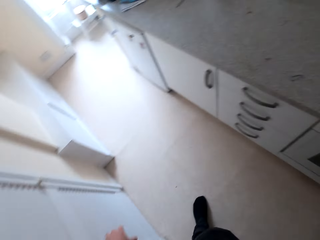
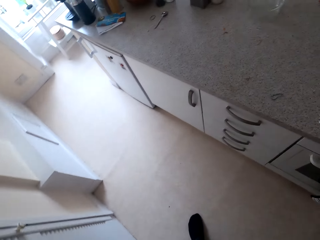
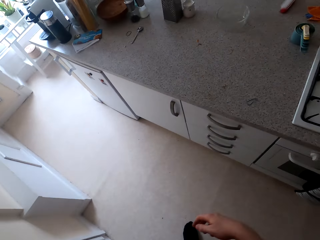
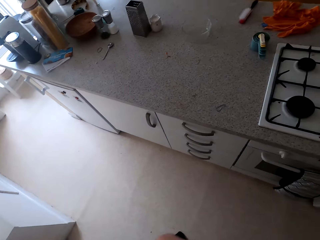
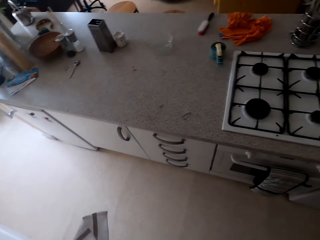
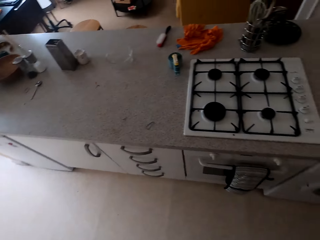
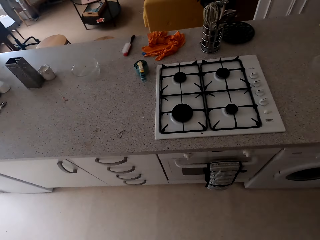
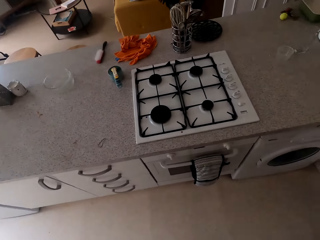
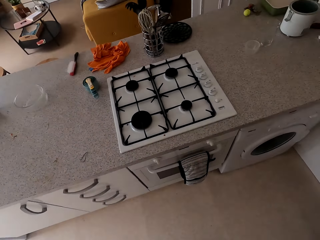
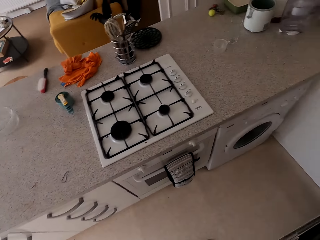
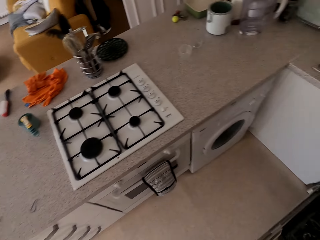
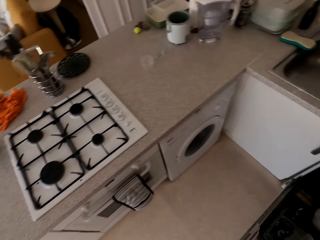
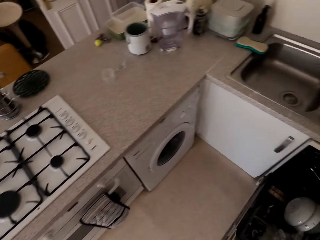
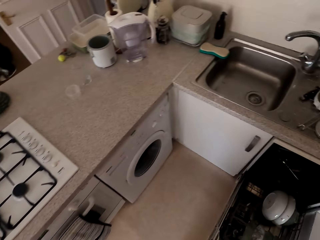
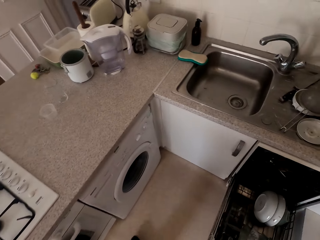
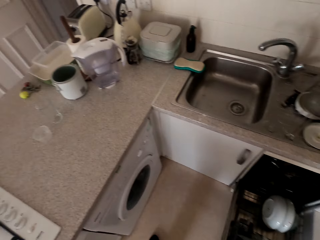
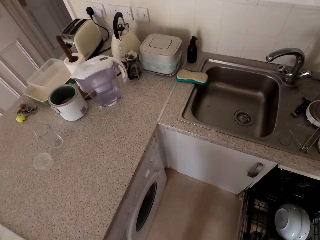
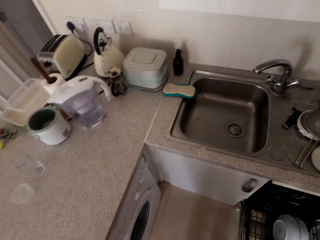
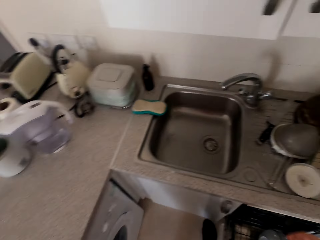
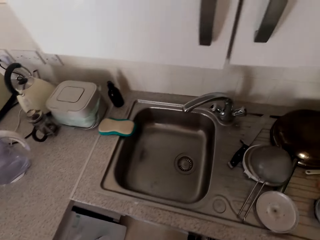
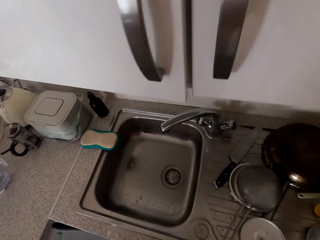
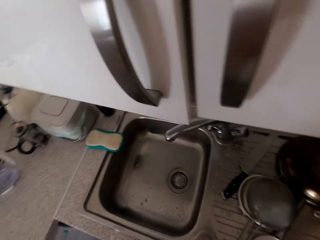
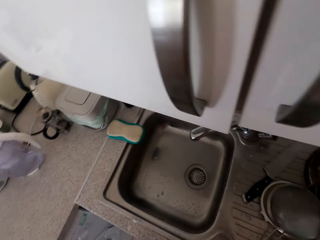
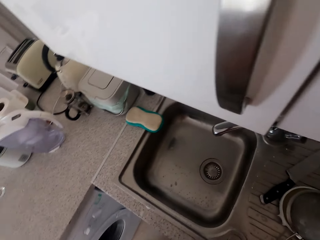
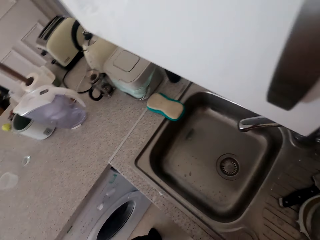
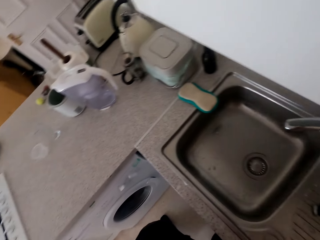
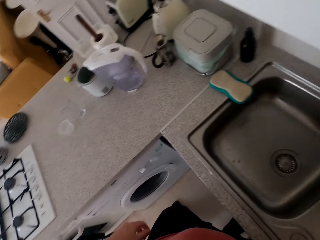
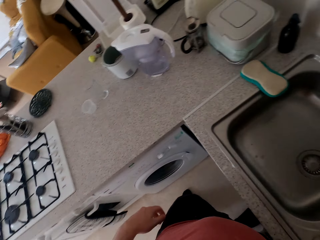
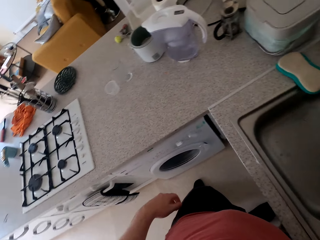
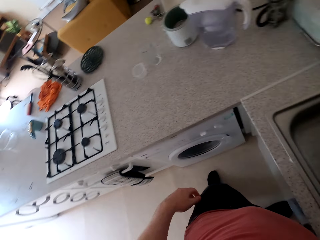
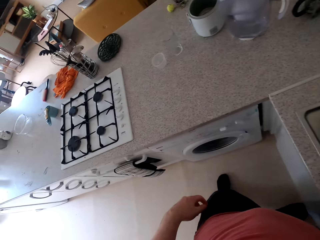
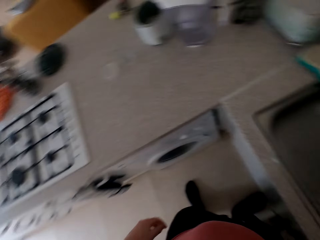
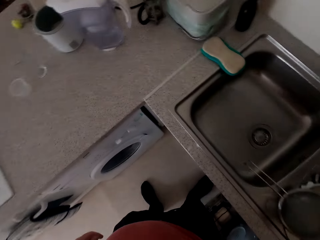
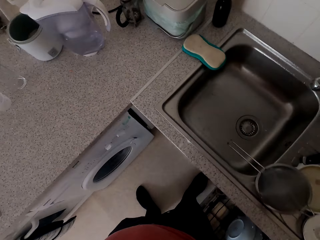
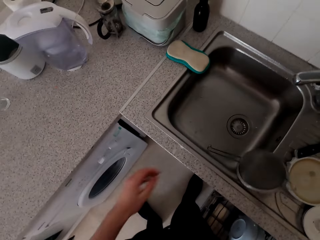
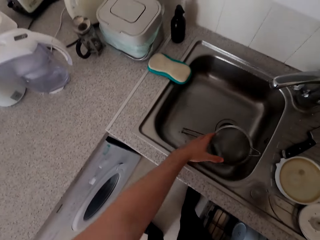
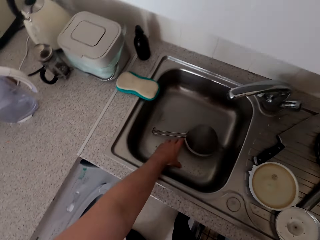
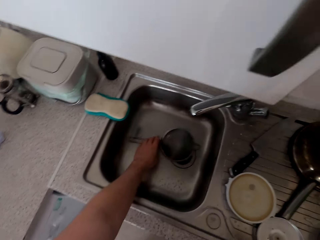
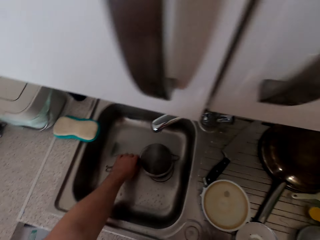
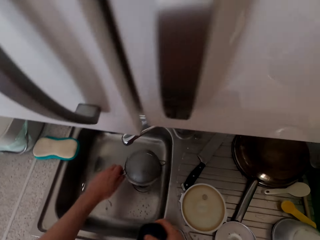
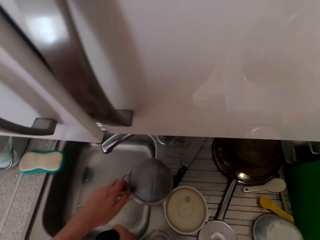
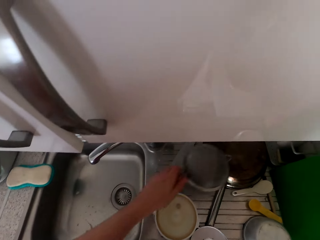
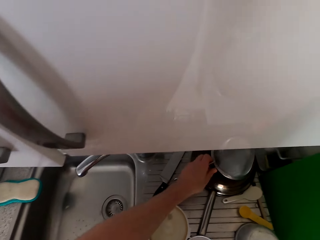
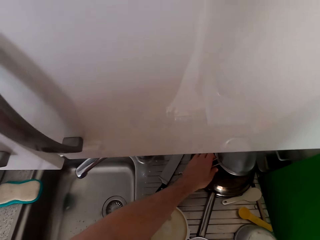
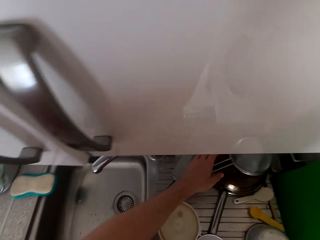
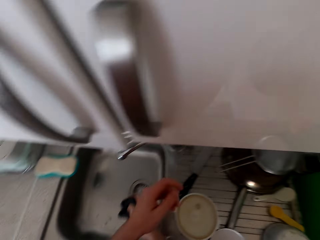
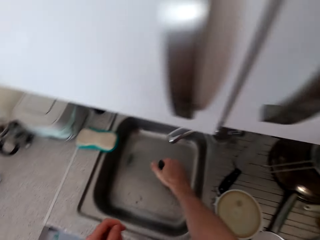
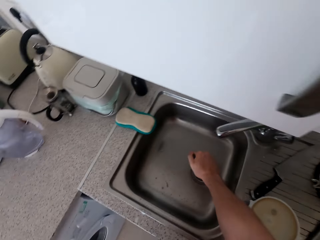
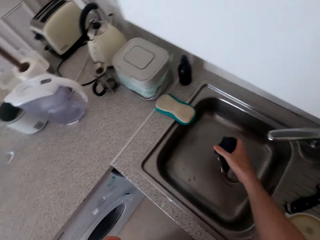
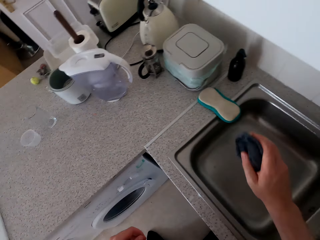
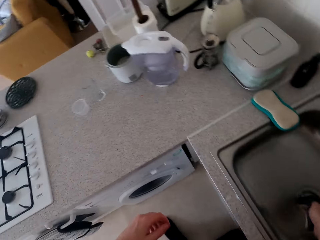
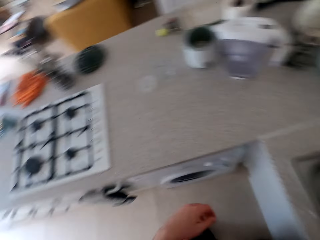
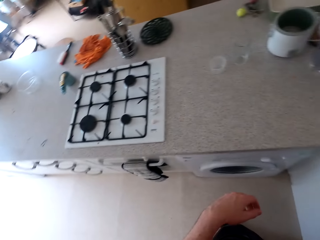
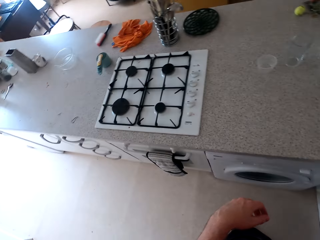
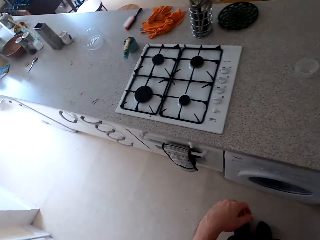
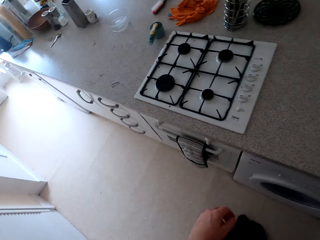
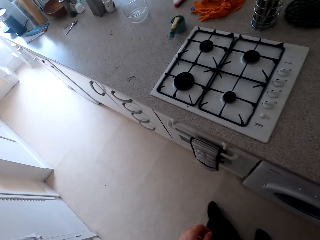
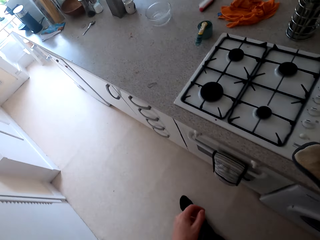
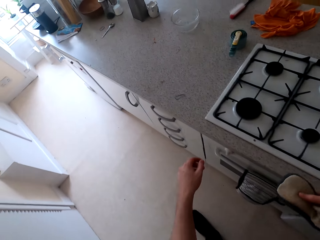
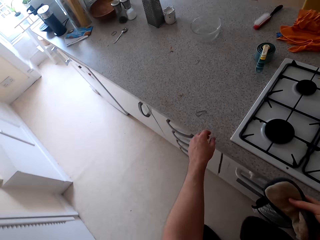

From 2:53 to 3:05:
The camera wearer walks in the kitchen. He wipes his hands. He walks in the kitchen. He picks up a sieve. He puts the sieve on the cooking pan. He picks up a wiping cloth and squeezes the wiping cloth.

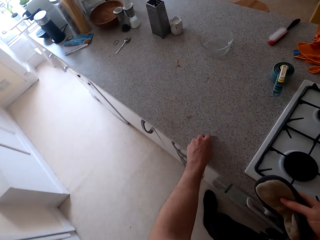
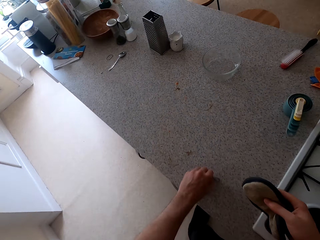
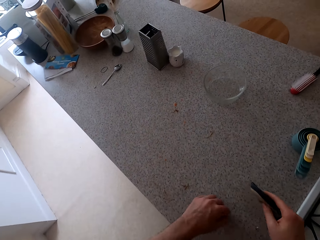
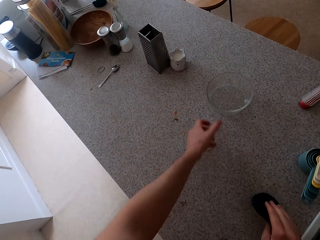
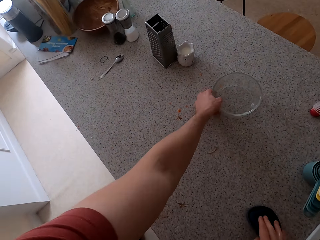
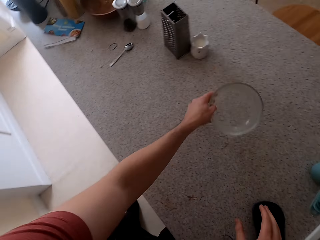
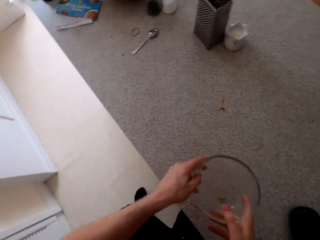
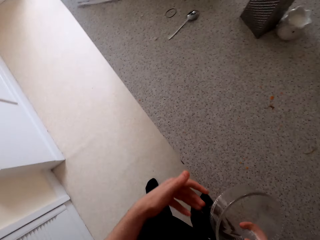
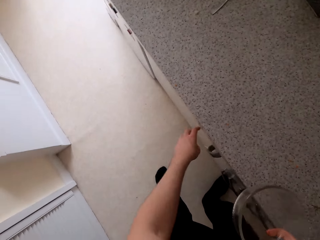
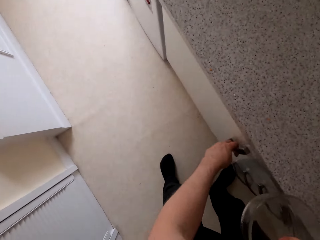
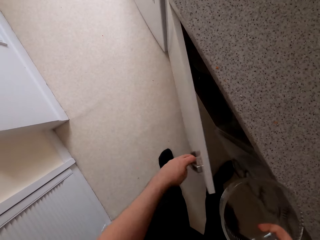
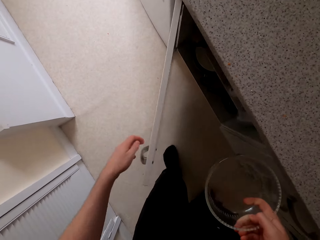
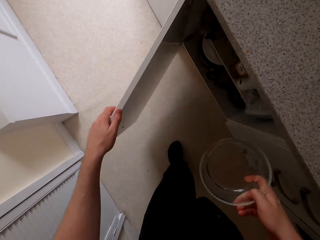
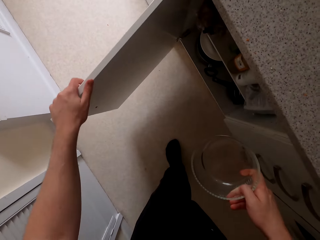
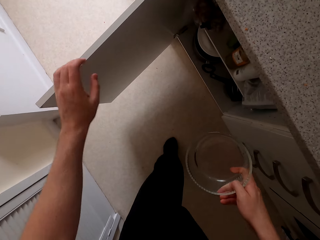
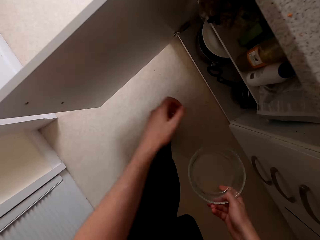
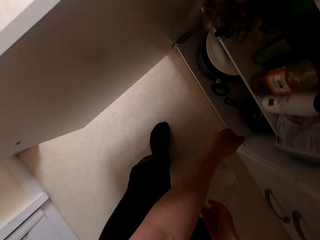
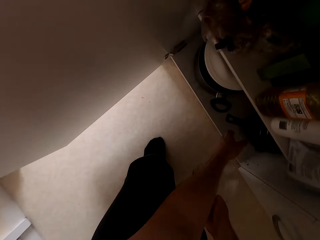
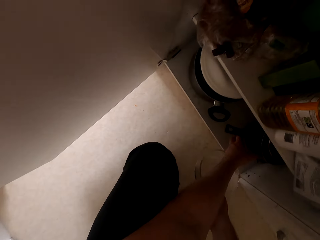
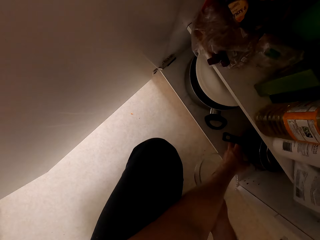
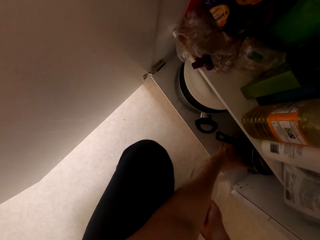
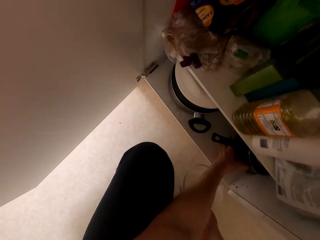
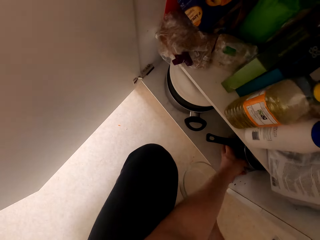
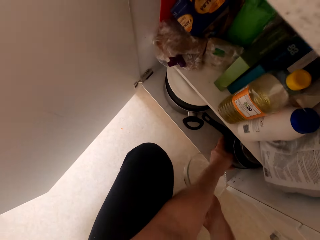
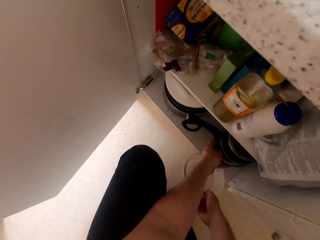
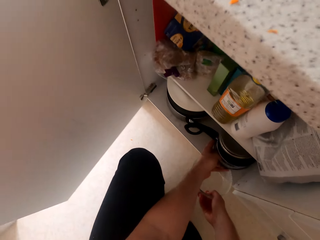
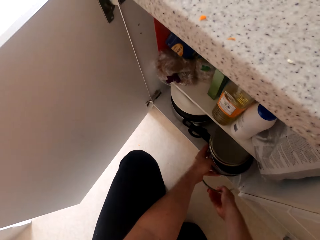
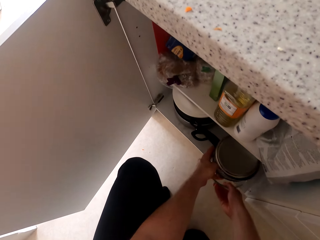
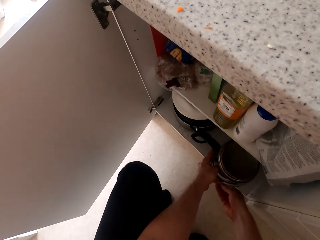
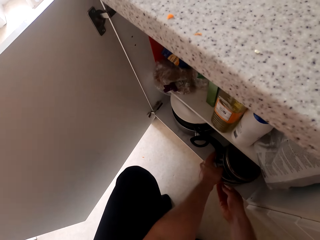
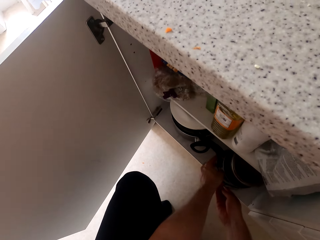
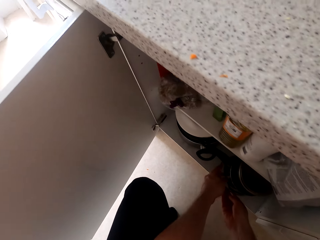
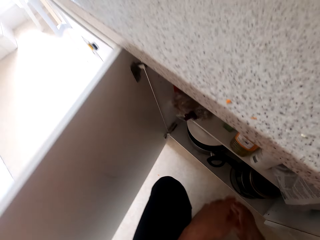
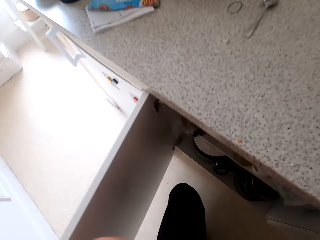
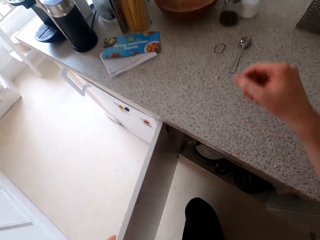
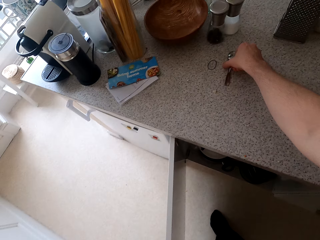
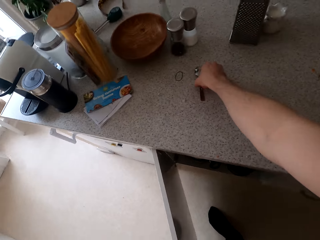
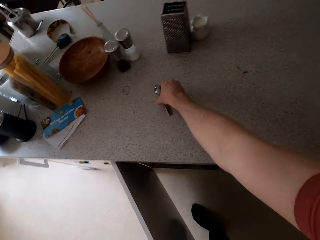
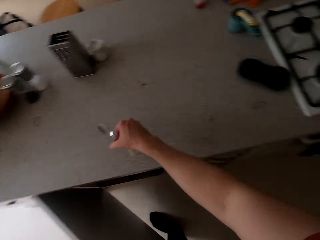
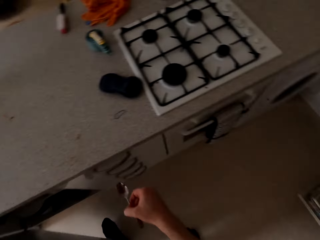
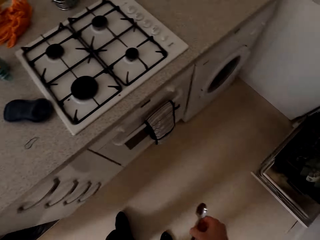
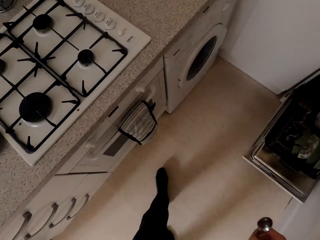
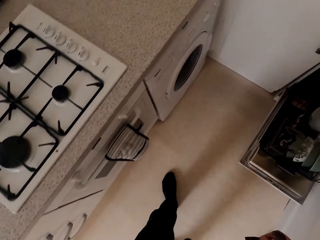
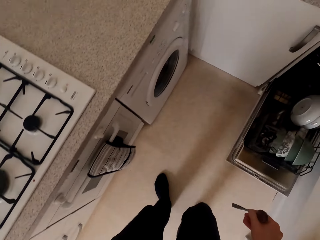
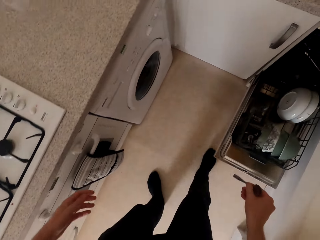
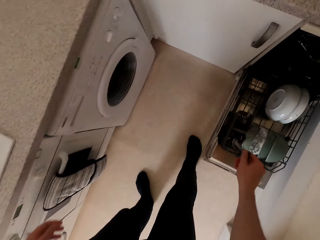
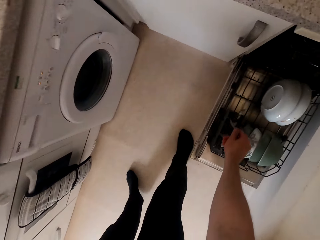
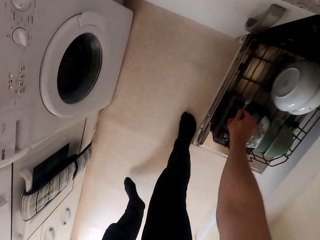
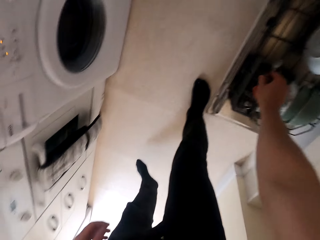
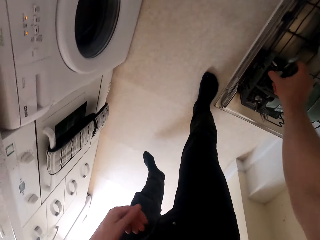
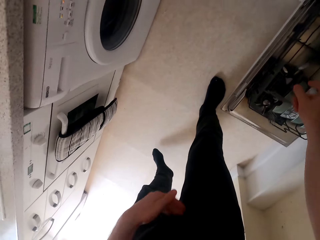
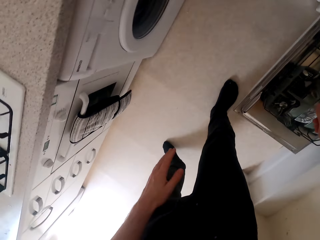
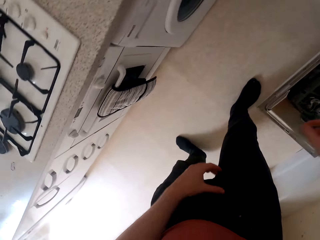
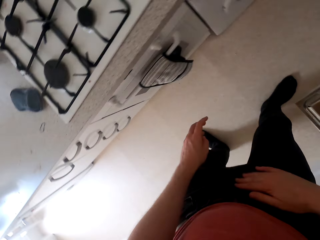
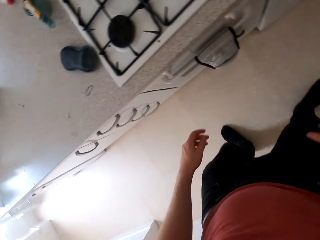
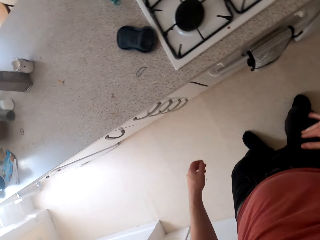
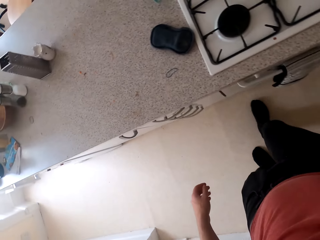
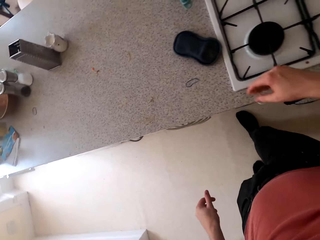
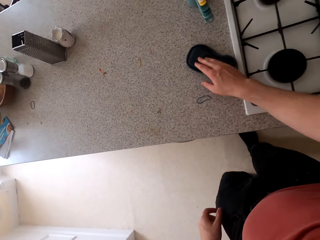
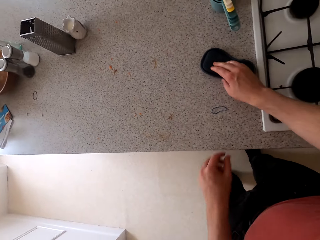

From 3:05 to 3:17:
The camera wearer walks in the kitchen. They clear the countertop. They take a bowl. They open the cabinet. They put the bowl in the cabinet. They move utensils in the cabinet. They take the spoon to the dish washer. They walk in the kitchen. They put the spoon in the rack.
